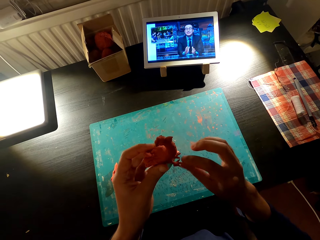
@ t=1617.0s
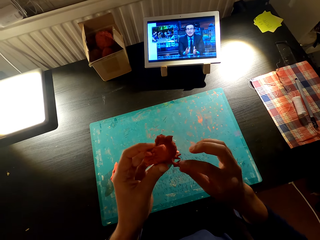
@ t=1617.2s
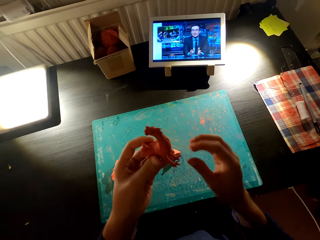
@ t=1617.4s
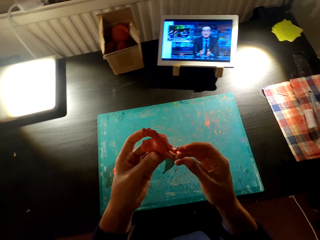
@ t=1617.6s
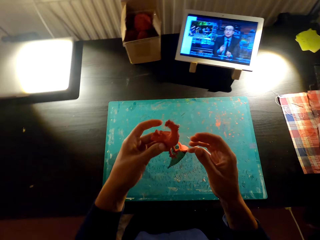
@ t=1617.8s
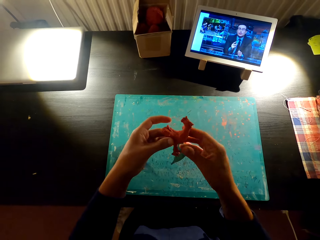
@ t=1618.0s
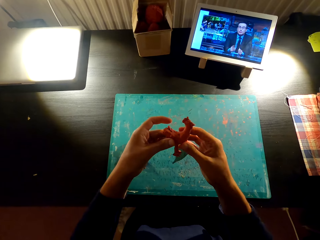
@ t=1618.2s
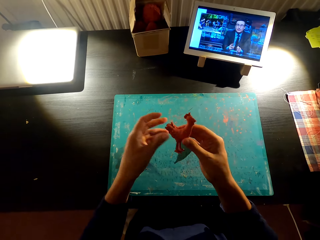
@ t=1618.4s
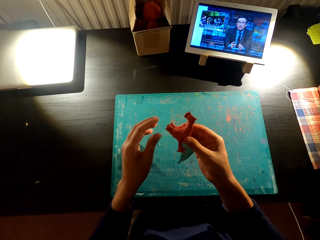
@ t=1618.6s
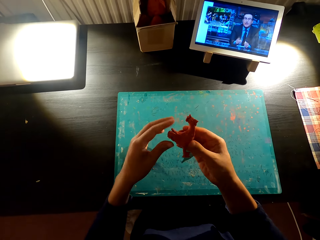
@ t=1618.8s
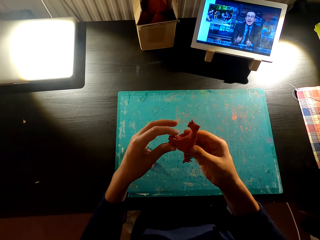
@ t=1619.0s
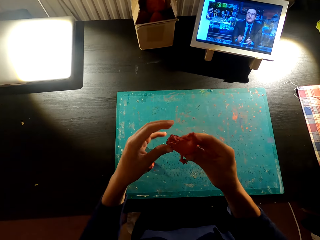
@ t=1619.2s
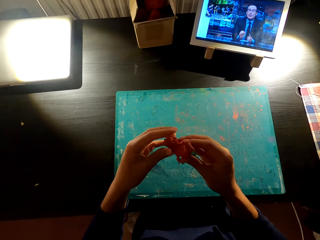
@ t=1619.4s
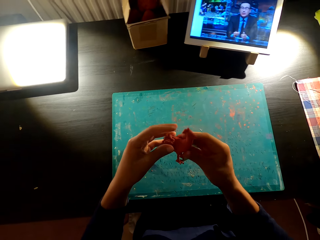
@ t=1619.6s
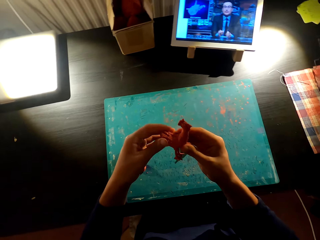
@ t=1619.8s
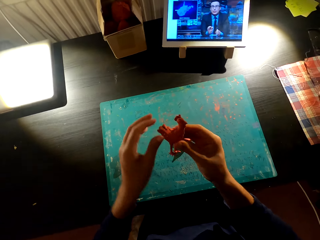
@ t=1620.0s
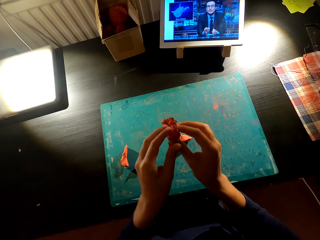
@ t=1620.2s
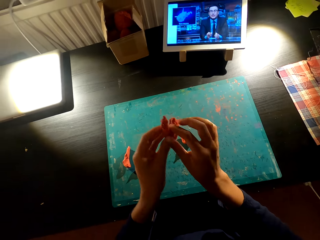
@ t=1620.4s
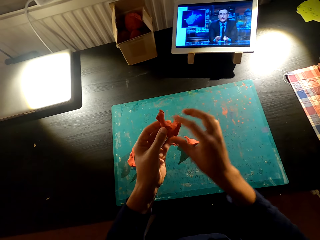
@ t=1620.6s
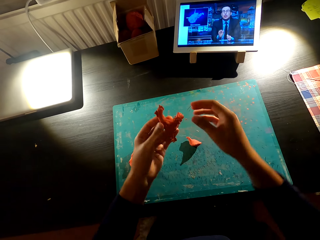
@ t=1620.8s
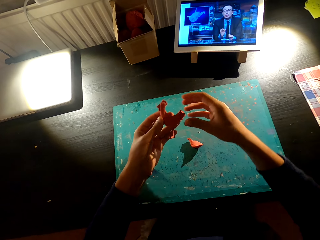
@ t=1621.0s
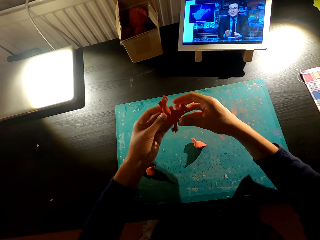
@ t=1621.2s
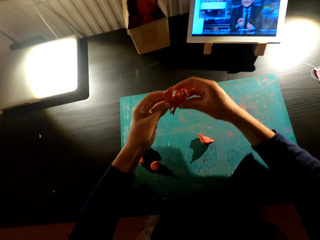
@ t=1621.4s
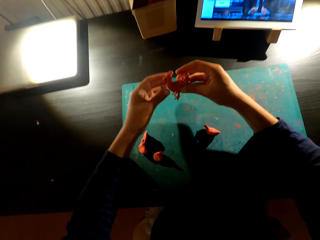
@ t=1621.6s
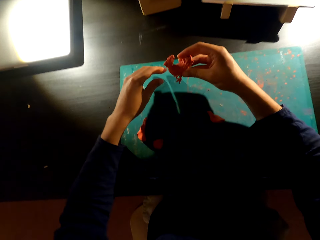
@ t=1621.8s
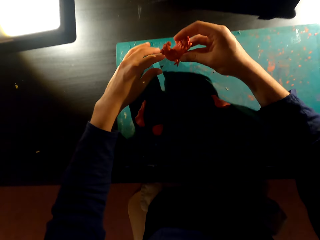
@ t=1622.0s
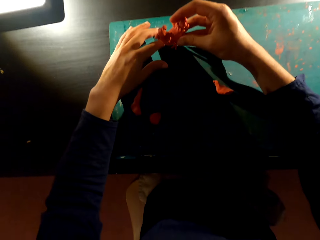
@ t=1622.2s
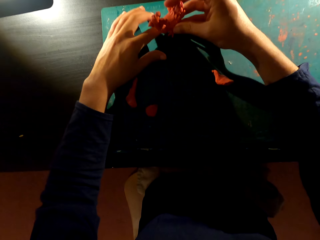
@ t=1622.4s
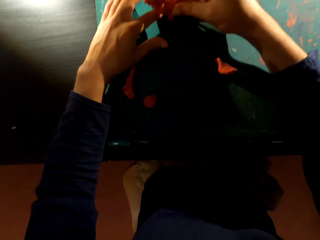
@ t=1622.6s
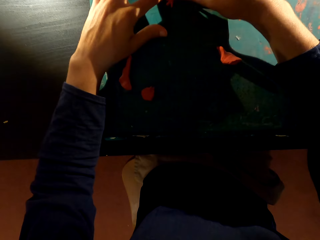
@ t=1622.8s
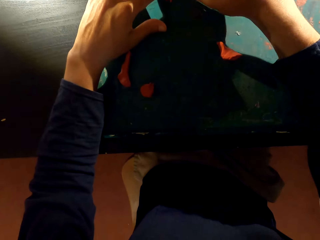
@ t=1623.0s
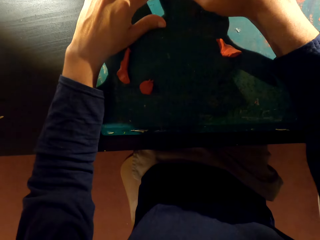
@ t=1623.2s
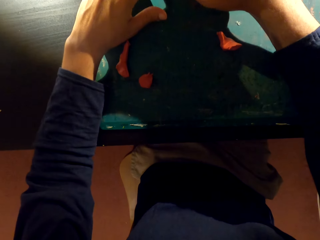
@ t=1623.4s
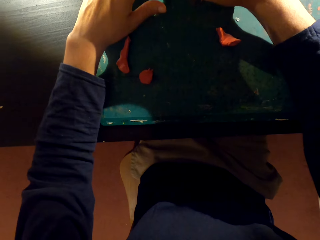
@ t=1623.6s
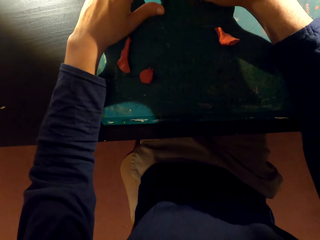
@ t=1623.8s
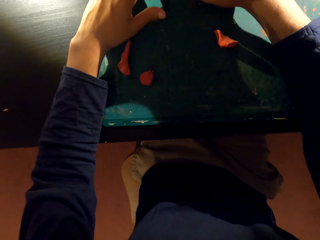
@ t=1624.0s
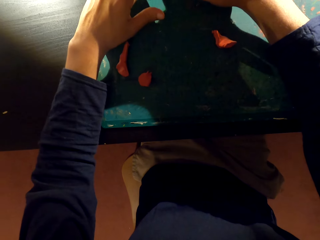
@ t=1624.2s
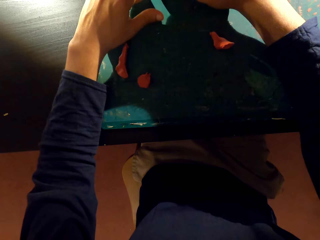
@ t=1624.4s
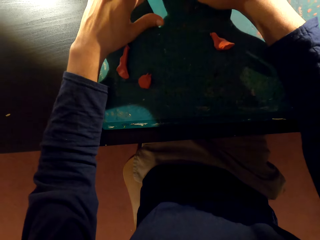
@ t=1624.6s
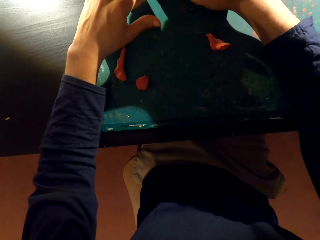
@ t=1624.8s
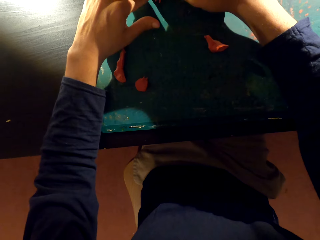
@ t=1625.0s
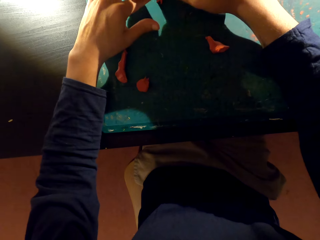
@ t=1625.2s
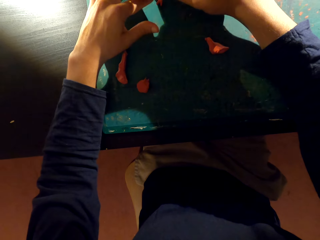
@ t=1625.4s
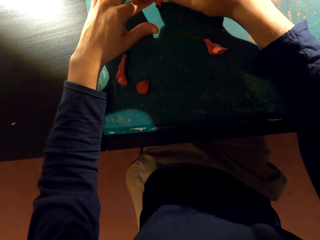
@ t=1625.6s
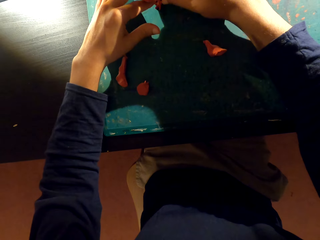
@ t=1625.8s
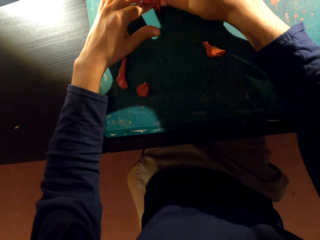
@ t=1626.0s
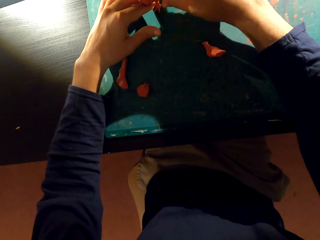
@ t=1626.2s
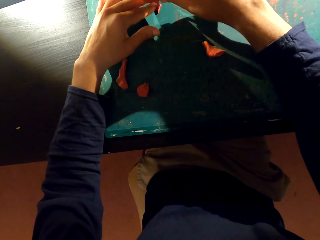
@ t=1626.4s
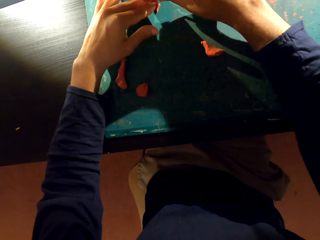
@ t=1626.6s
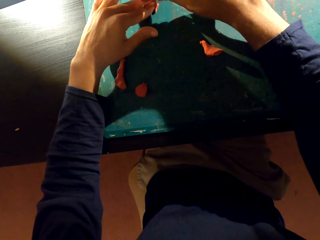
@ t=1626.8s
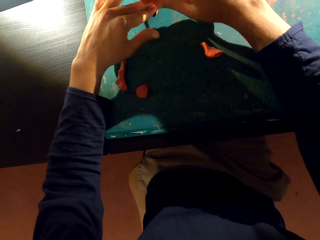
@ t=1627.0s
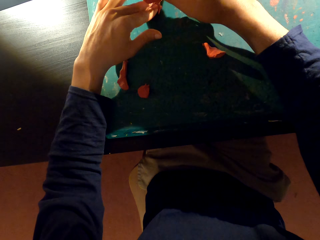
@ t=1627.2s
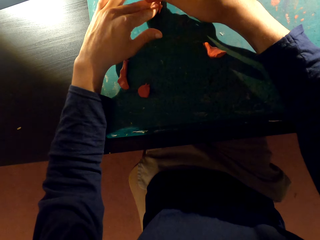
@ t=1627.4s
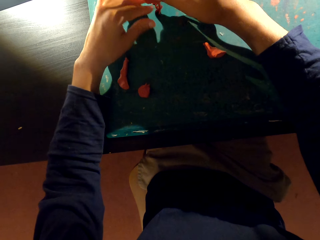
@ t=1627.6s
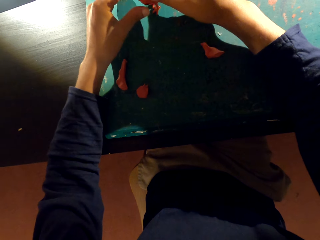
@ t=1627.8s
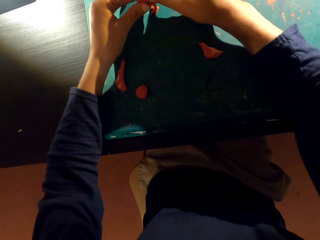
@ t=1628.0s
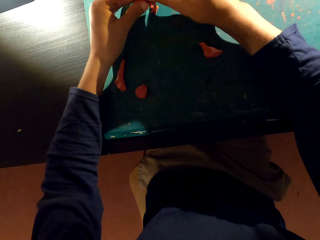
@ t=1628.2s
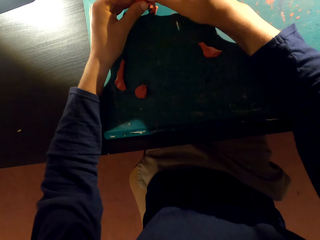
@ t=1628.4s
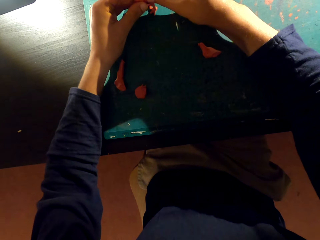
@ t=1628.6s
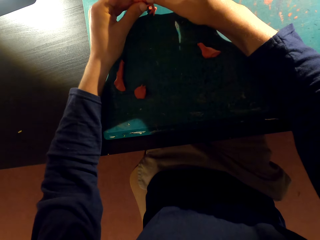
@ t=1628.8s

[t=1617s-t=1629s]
The camera wearer looks at the plaster. They put the molded chicken on the table and mold the chicken with plasticine clays.

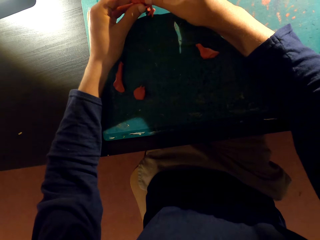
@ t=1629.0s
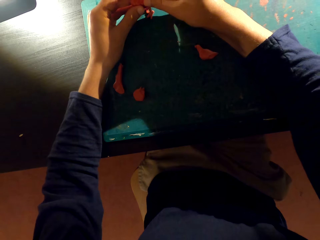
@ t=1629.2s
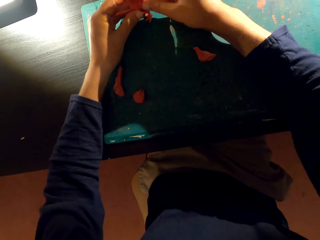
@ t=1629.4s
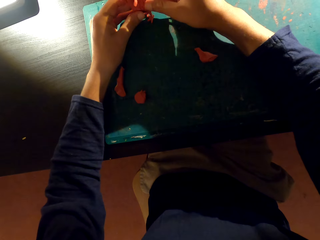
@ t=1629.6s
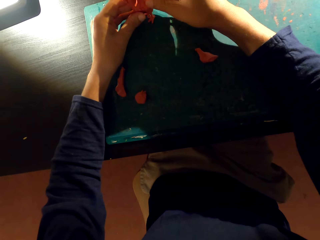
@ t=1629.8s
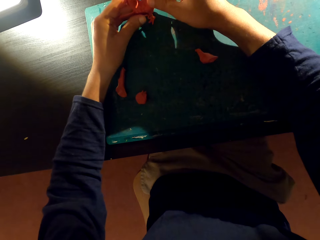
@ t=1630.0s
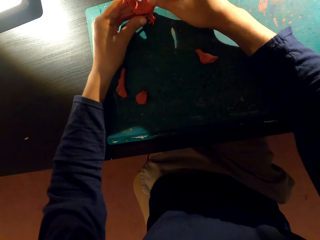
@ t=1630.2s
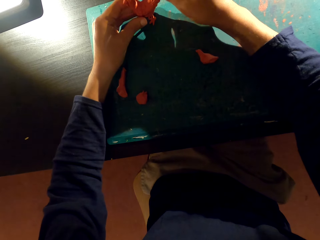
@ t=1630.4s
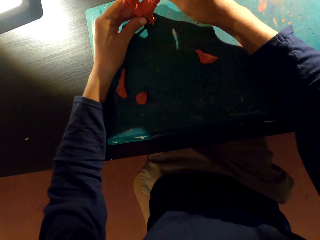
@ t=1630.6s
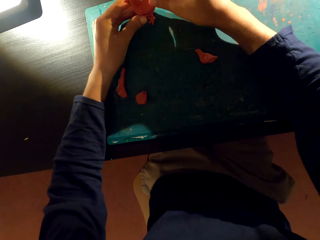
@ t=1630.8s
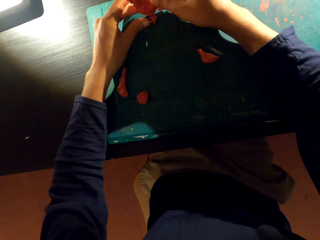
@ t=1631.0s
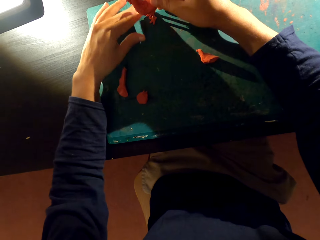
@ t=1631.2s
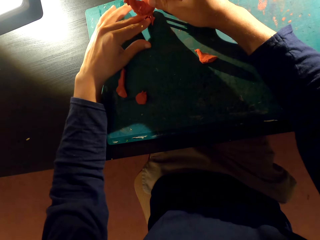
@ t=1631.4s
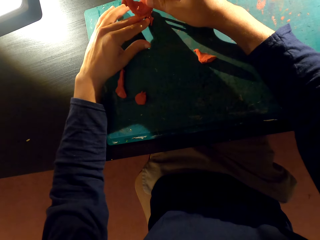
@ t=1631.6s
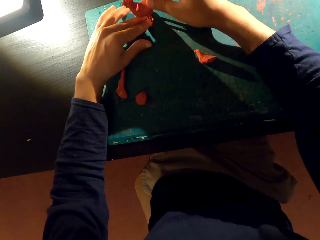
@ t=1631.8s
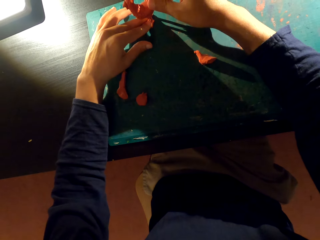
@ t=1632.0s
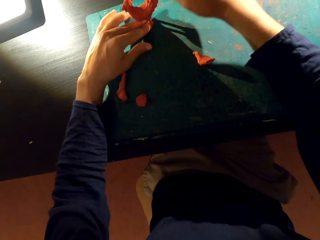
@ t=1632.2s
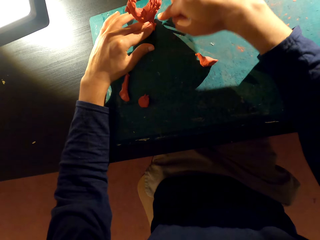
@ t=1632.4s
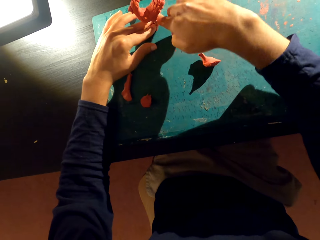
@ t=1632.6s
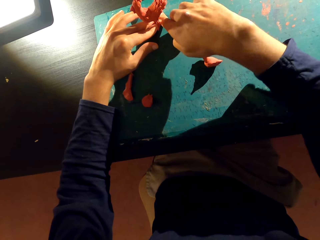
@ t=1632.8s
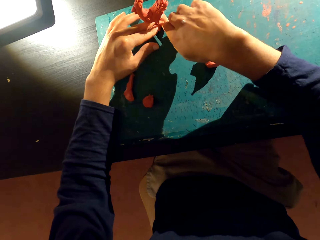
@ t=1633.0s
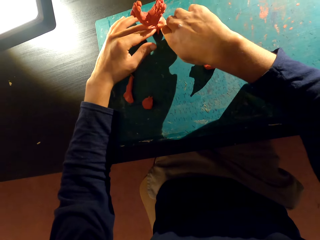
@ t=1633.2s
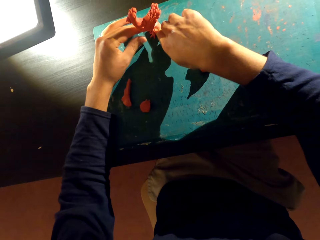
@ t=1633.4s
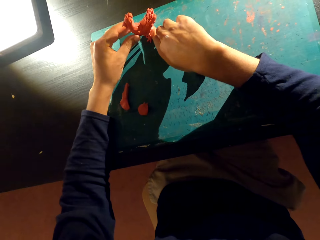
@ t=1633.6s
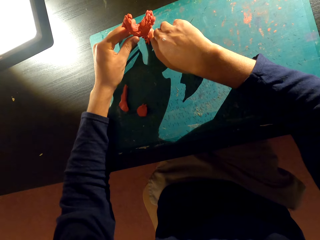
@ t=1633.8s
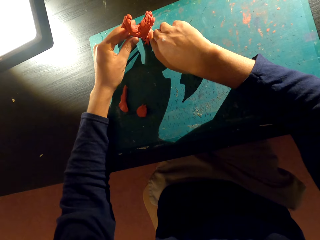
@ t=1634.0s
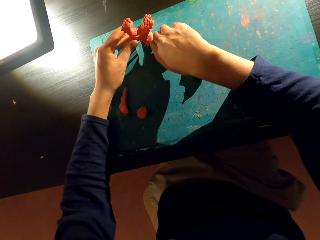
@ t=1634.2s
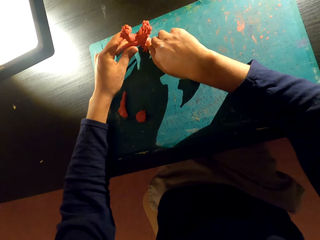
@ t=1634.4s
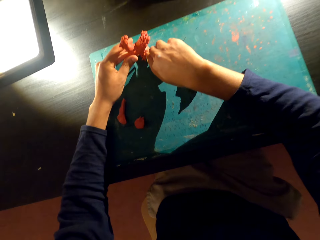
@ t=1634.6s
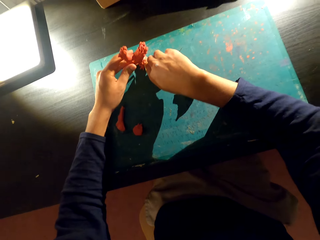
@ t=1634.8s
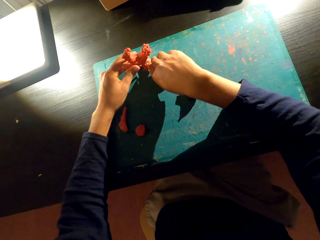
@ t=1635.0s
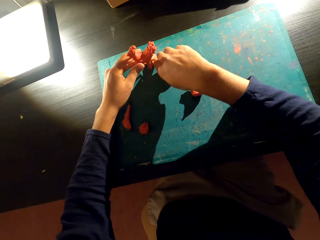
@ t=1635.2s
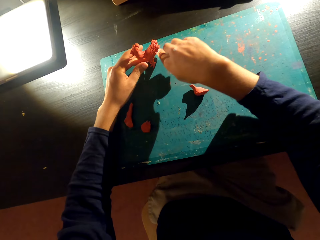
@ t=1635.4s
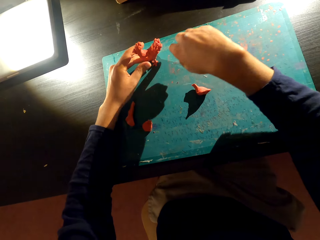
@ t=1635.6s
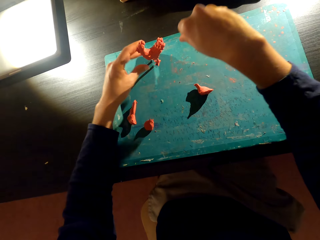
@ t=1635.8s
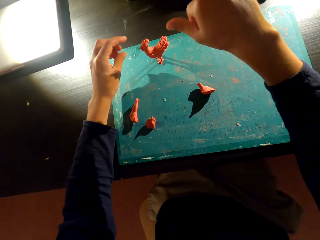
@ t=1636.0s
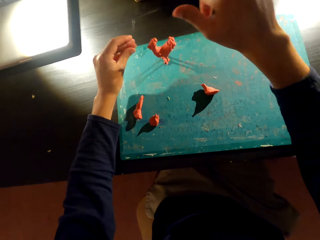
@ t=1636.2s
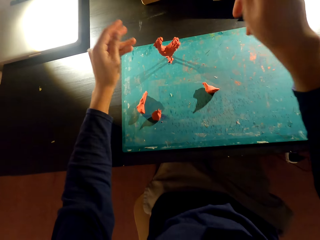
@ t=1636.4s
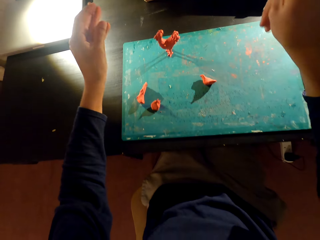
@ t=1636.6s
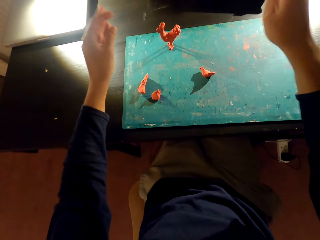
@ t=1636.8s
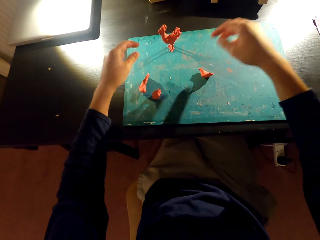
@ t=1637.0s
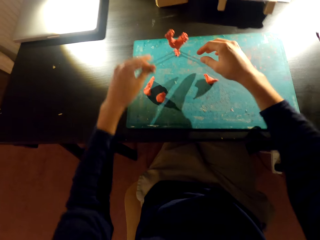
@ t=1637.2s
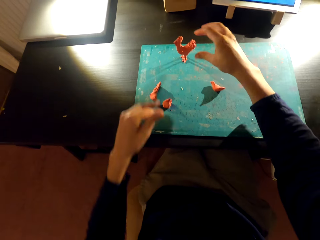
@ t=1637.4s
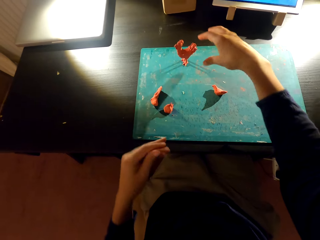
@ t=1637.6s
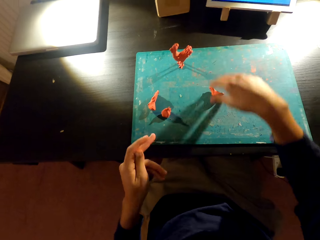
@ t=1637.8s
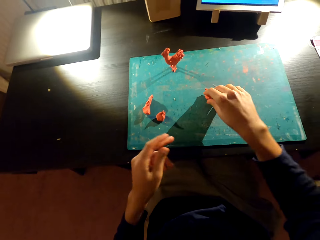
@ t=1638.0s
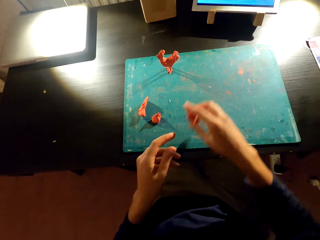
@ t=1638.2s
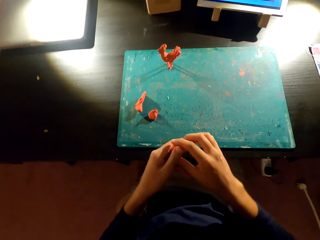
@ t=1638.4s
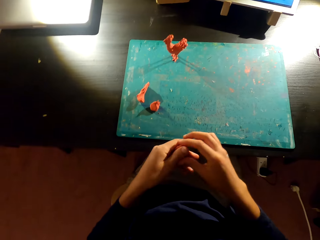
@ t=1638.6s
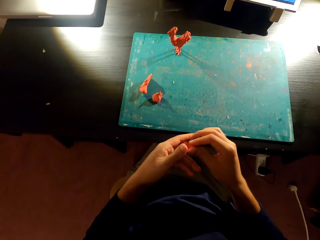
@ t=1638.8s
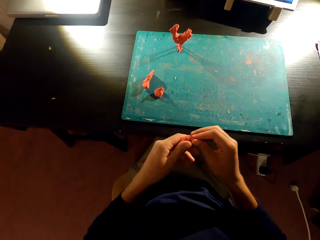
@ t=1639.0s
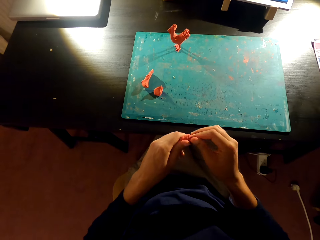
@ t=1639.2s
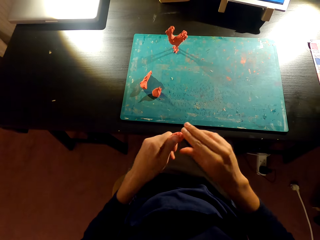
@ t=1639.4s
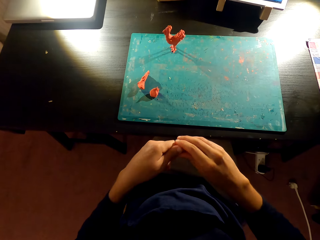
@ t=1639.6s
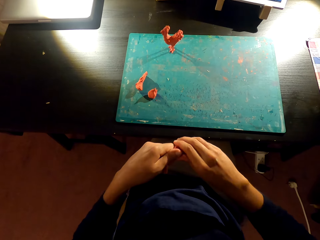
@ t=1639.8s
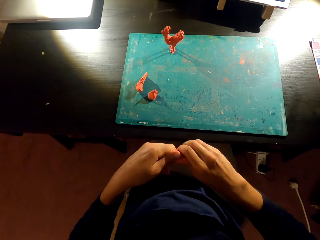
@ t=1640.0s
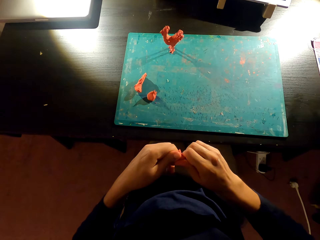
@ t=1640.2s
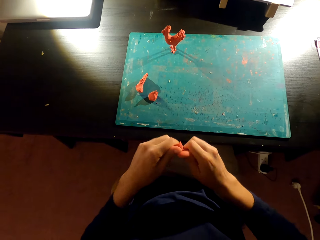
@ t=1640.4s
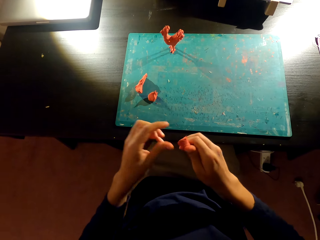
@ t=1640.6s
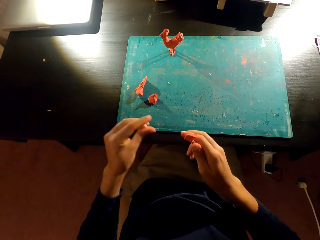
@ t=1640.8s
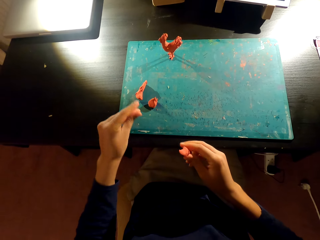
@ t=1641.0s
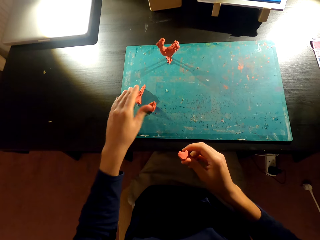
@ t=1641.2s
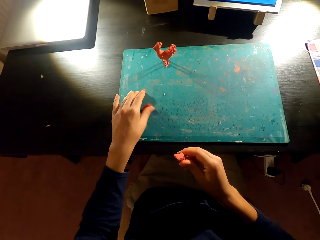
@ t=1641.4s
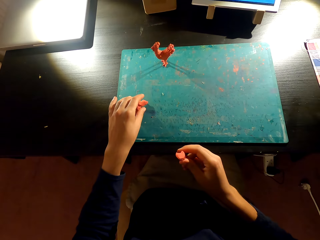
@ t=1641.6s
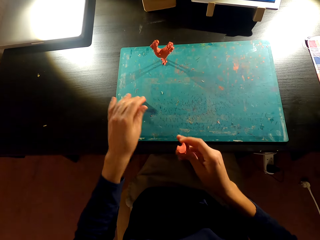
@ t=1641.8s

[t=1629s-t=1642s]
The camera wearer places the plaster down. They move both hands. They pick clay plasticine from the table. They touch the clay plasticine. They cut something with both hands.
